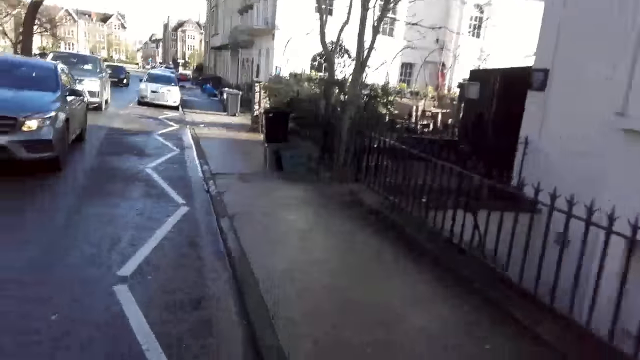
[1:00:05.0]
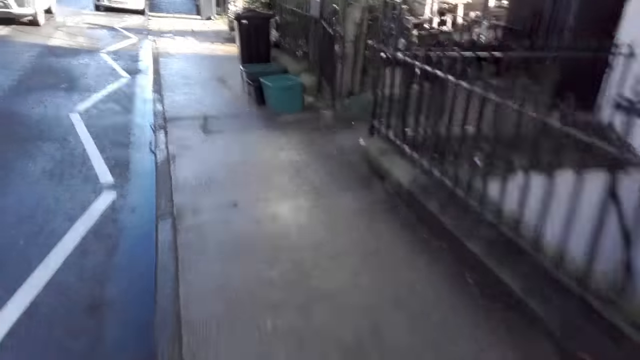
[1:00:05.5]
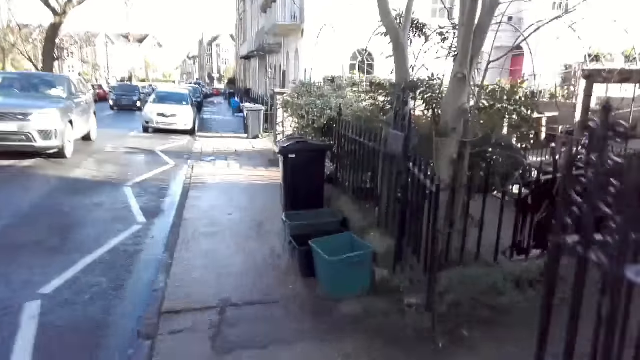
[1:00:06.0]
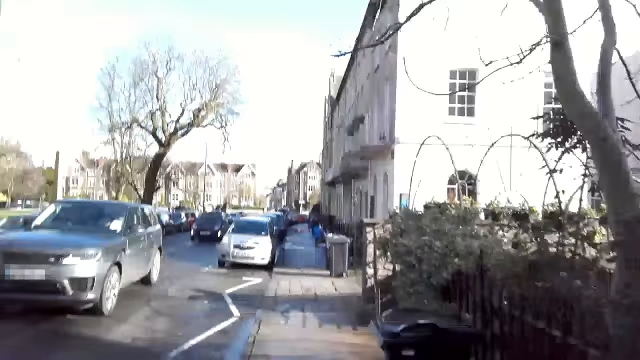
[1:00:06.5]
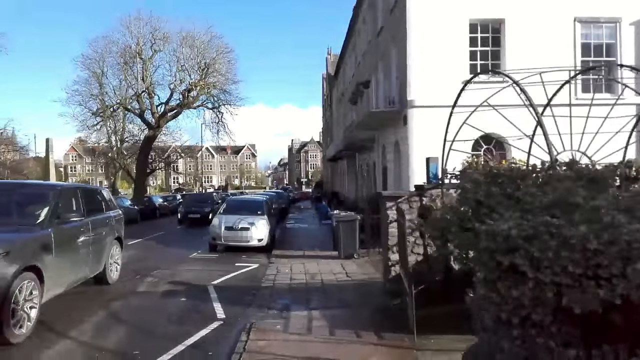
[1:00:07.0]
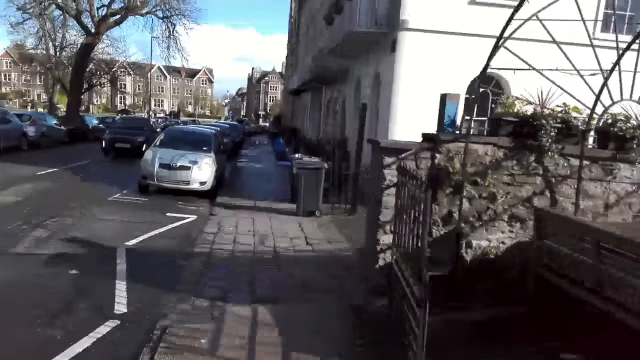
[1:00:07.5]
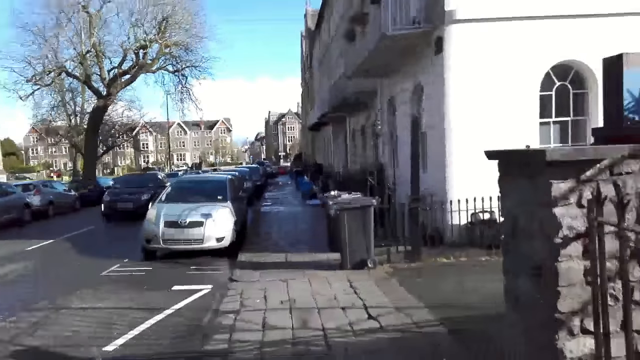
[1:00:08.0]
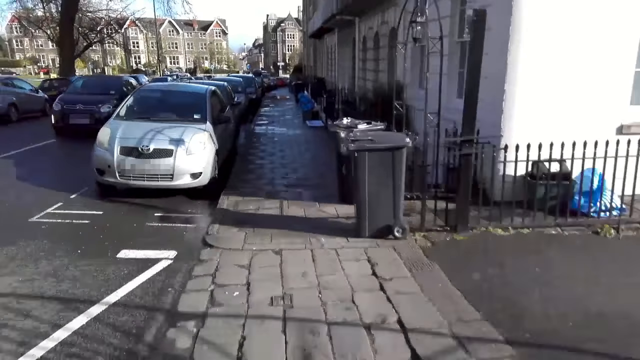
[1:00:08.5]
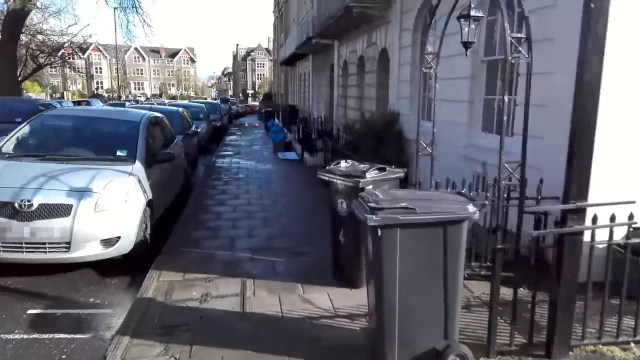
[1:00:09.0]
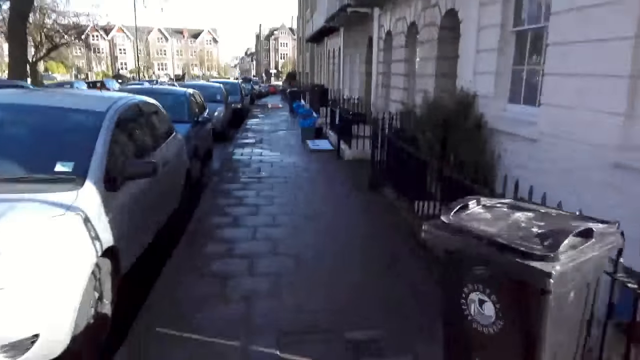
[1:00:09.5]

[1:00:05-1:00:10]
The camera wearer jogs along a sidewalk.

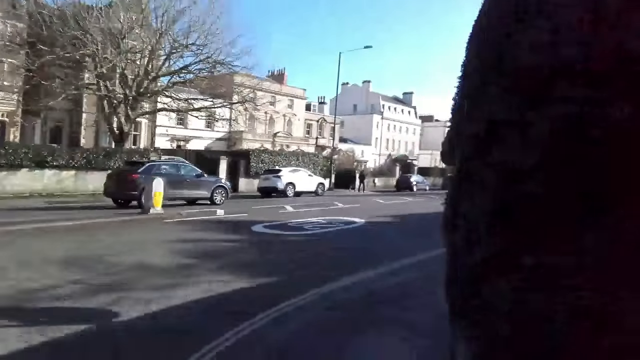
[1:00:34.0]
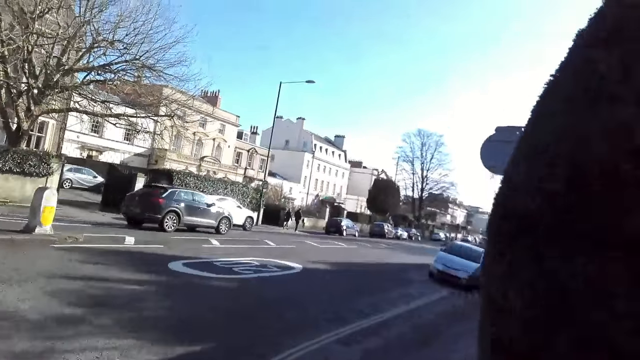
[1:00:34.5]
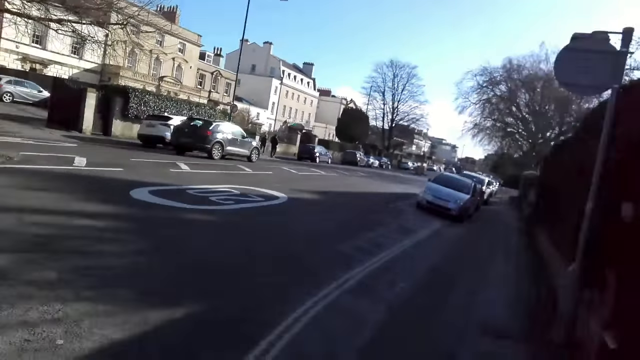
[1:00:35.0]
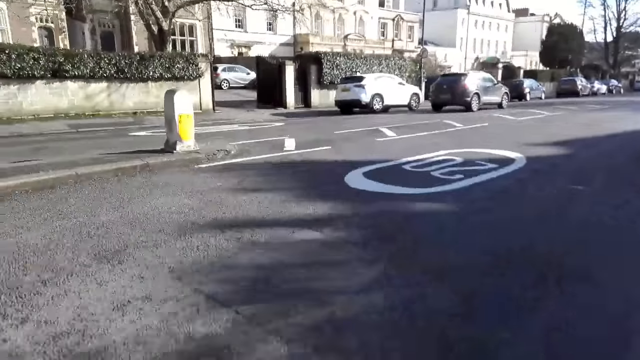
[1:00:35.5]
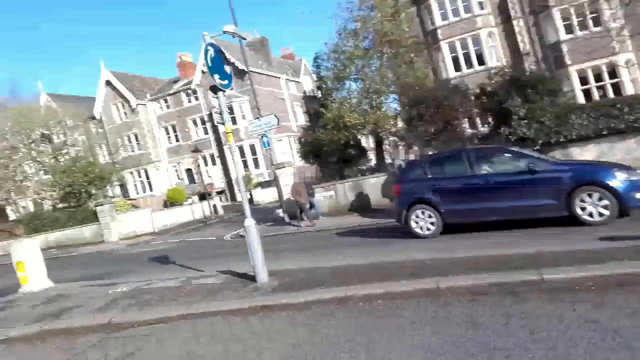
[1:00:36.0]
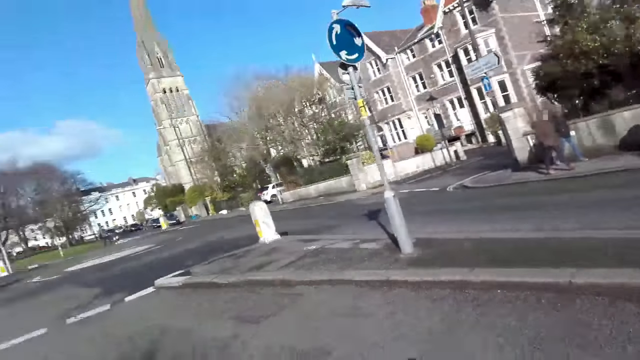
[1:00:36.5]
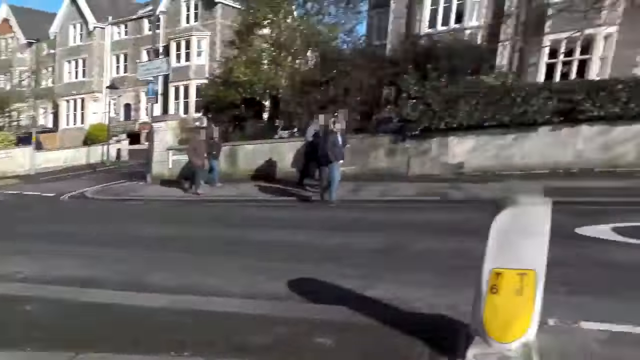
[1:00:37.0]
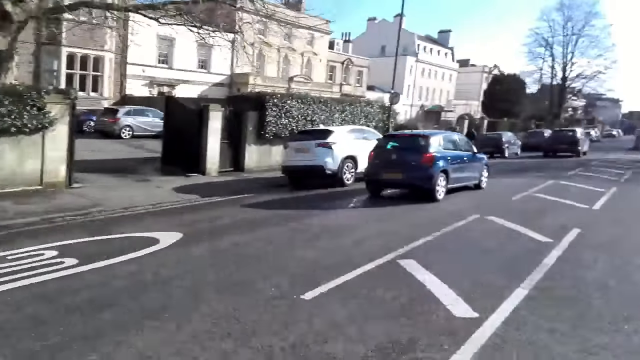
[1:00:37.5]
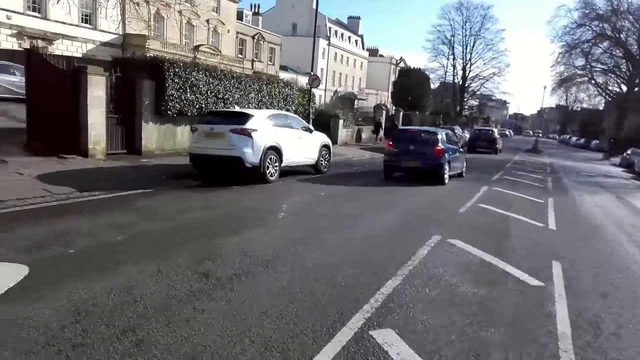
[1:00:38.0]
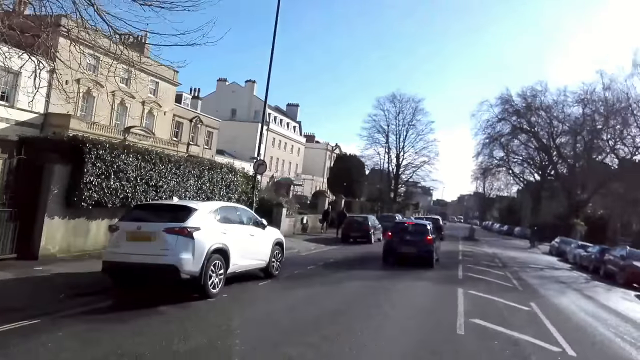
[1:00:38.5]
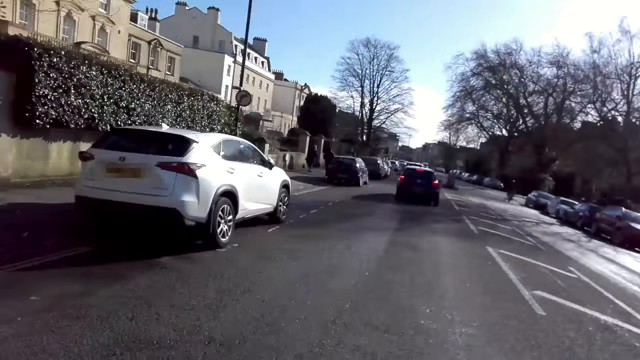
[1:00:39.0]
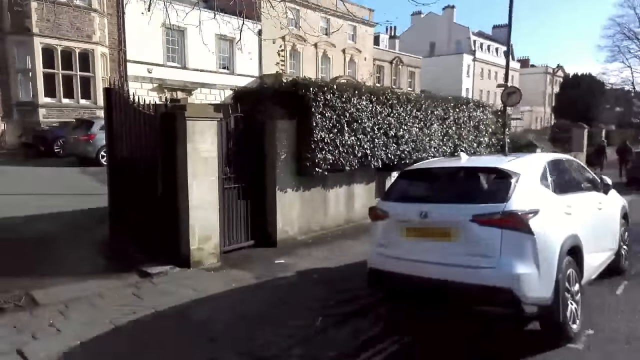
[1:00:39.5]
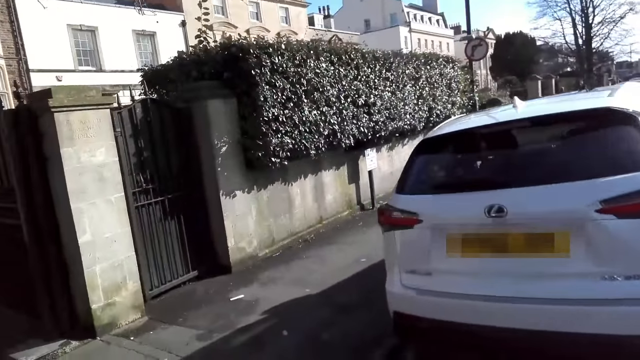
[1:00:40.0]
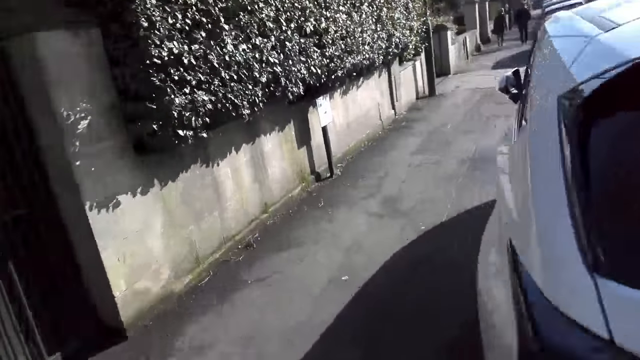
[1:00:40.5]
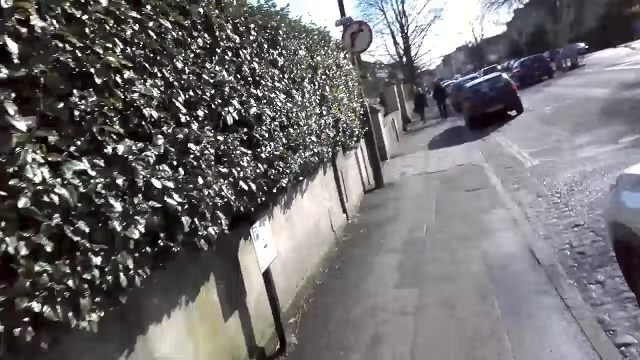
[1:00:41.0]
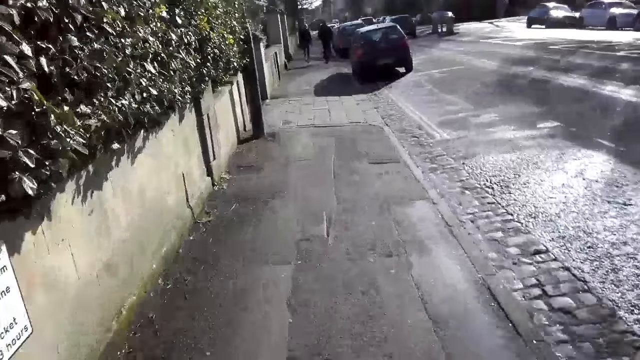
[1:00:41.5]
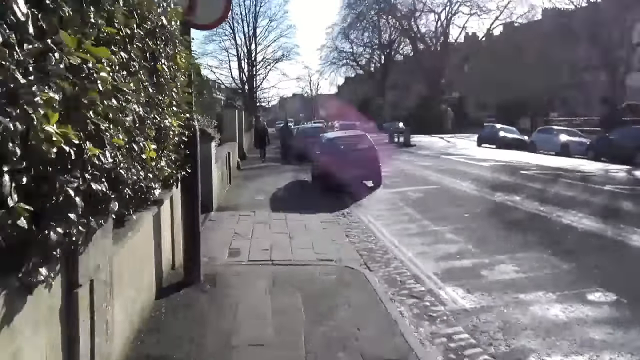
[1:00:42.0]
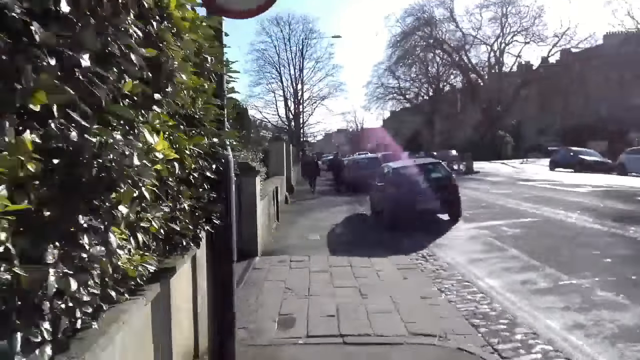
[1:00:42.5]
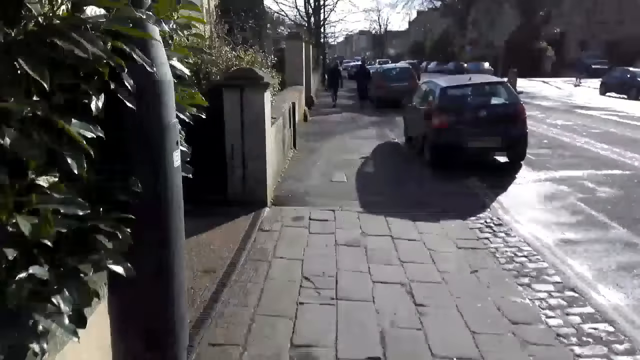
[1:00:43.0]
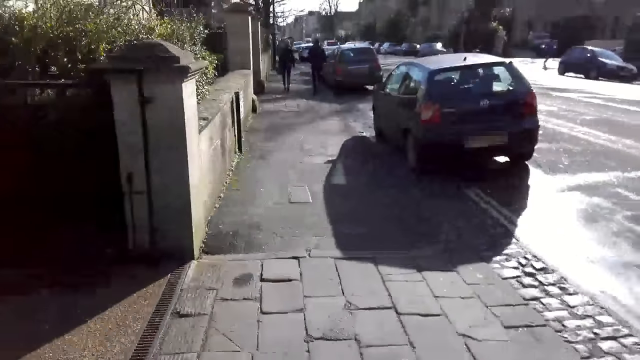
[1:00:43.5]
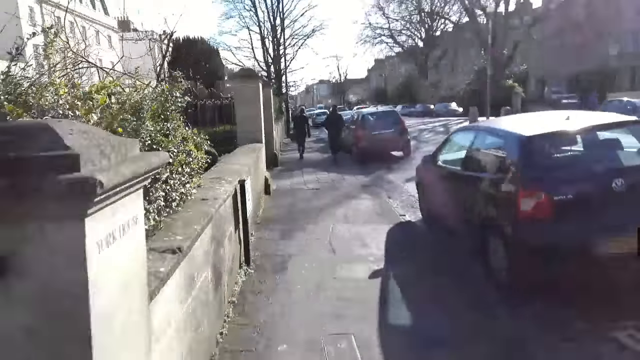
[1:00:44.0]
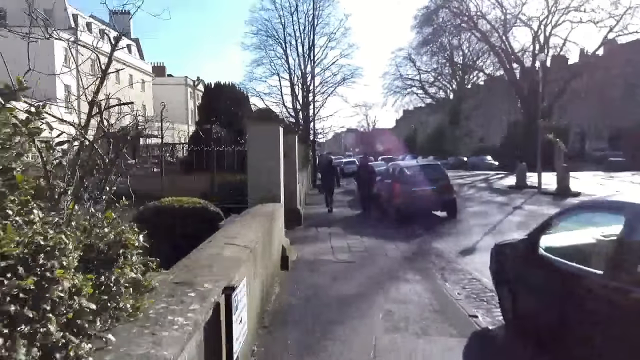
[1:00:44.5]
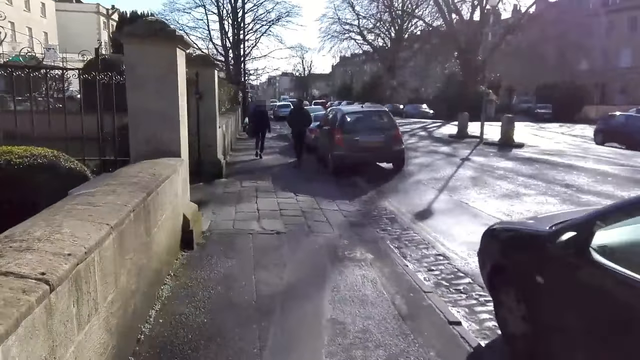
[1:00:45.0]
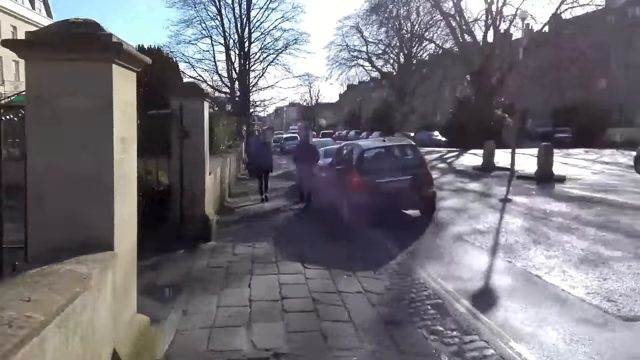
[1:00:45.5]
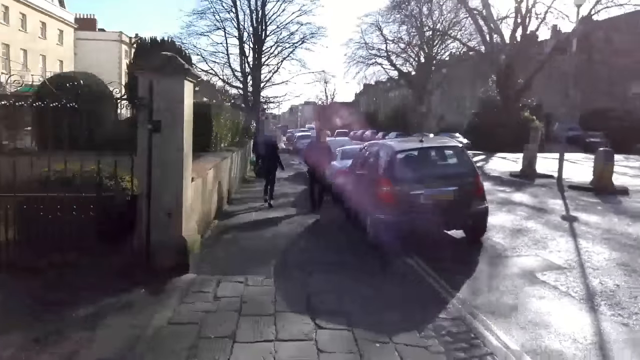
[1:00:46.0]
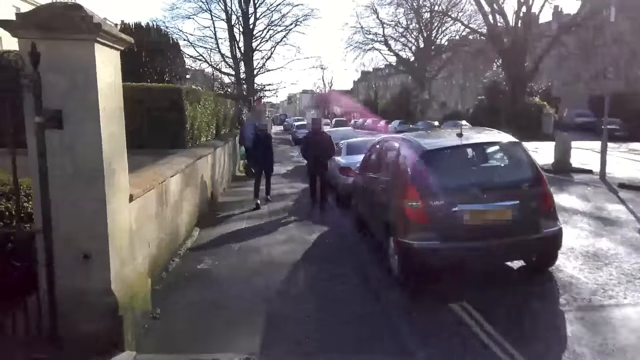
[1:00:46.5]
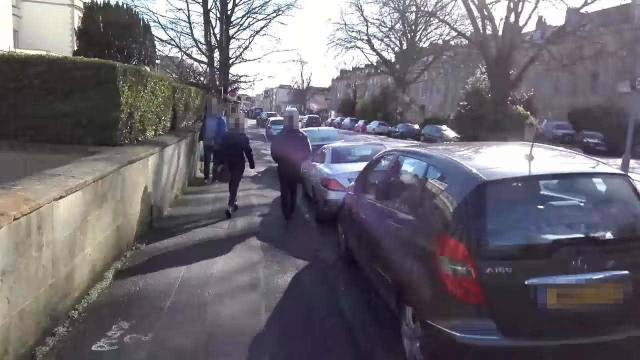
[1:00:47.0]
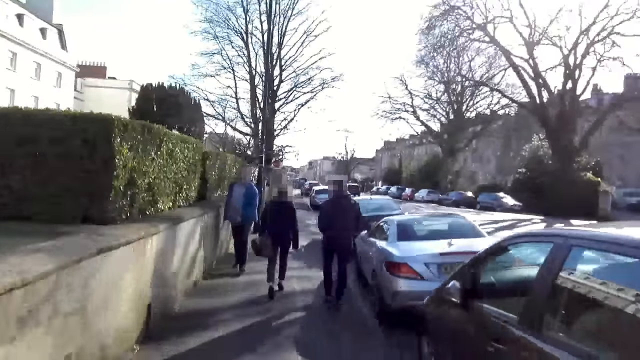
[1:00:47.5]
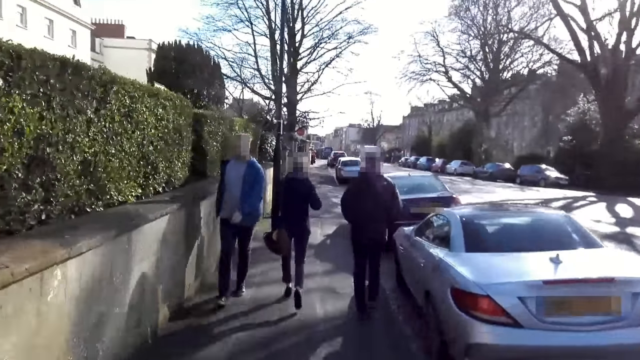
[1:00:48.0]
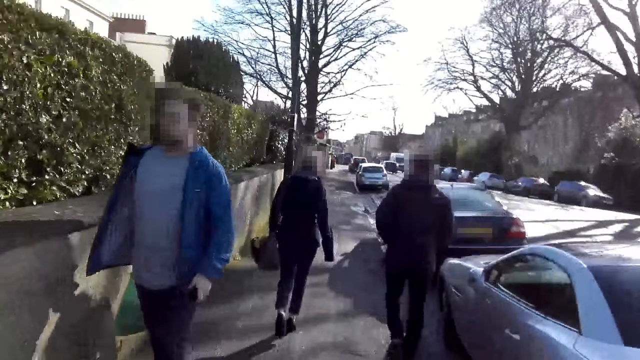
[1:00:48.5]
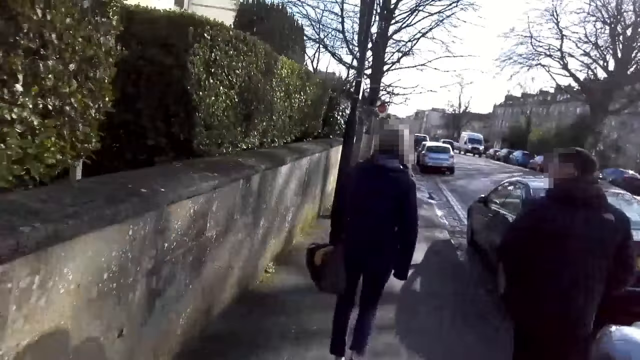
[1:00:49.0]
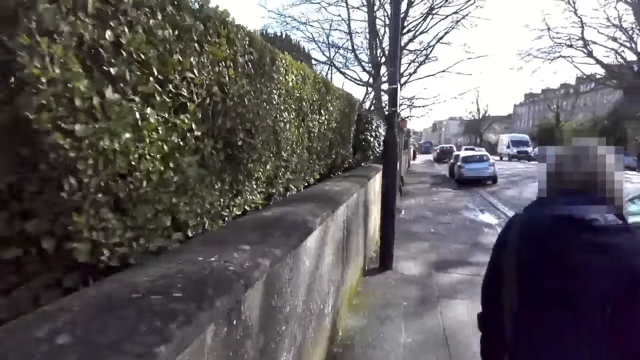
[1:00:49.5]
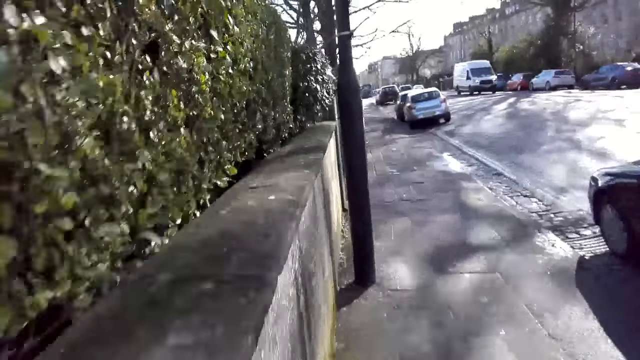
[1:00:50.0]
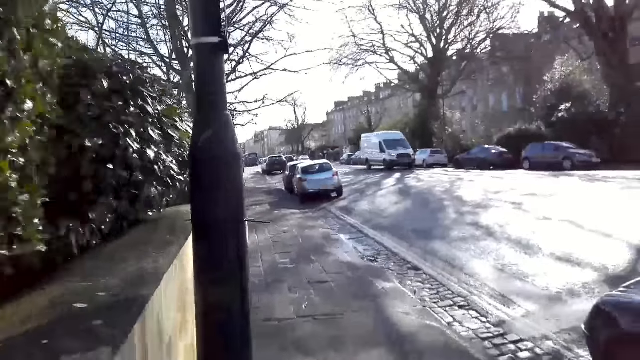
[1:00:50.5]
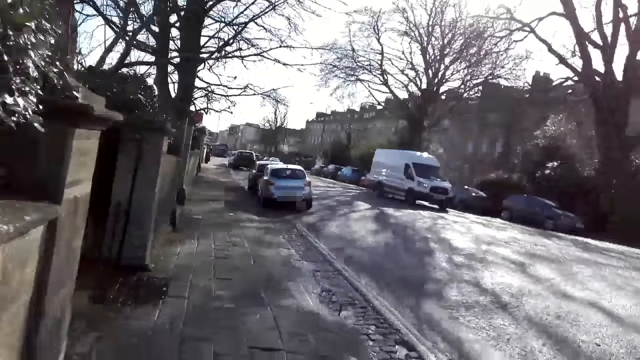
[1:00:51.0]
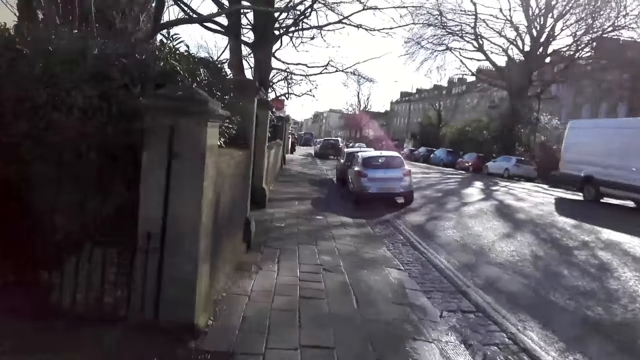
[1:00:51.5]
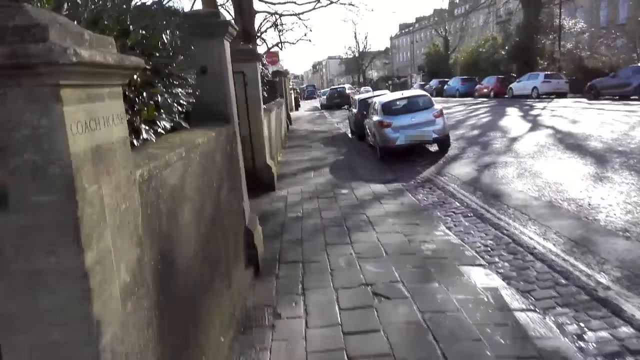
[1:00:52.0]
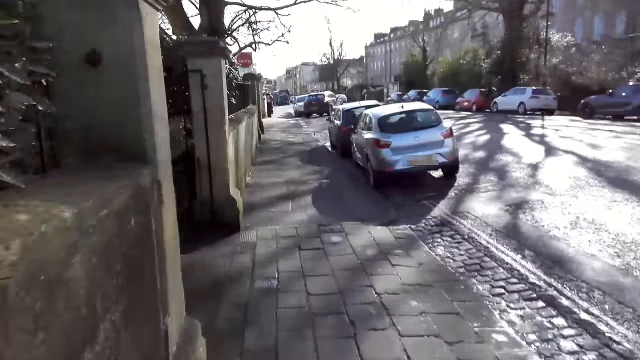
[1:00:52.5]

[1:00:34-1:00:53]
A navy blue car drives past the camera wearer. The camera wearer crosses to the other side of the road. They jog along a sidewalk.
